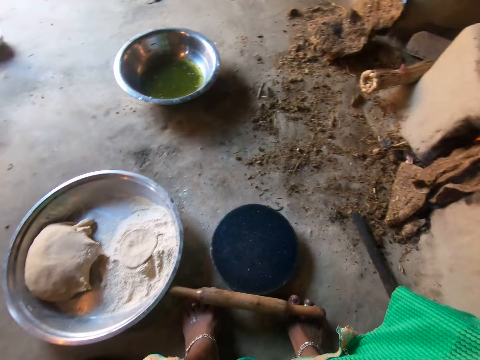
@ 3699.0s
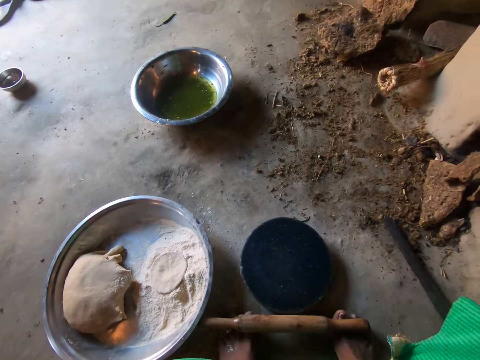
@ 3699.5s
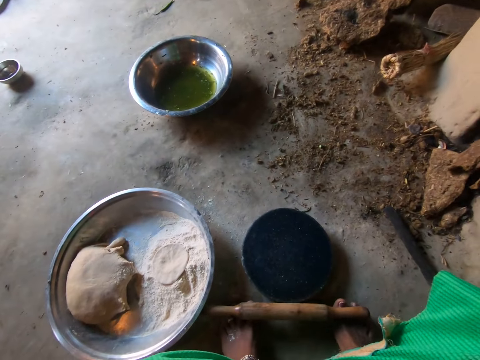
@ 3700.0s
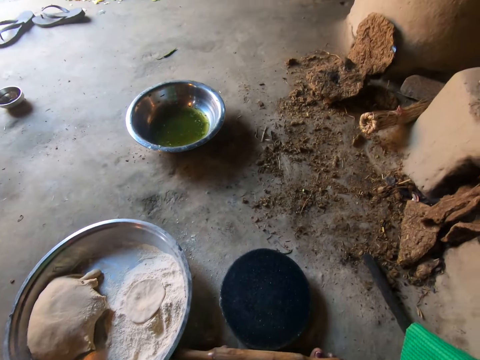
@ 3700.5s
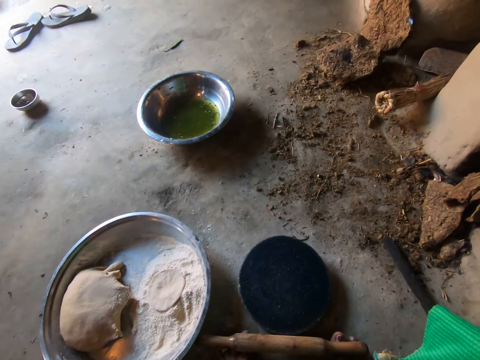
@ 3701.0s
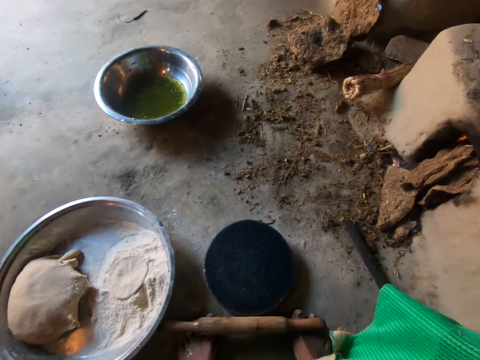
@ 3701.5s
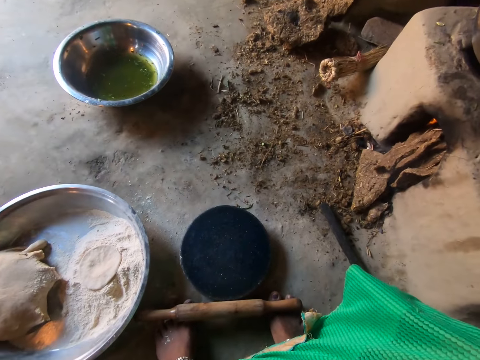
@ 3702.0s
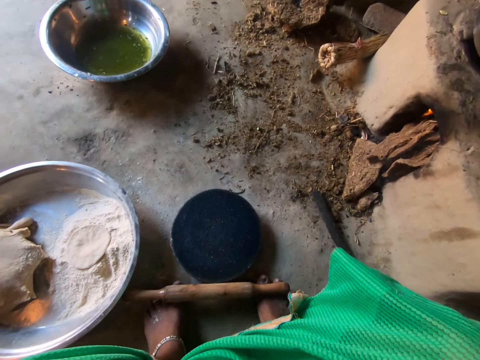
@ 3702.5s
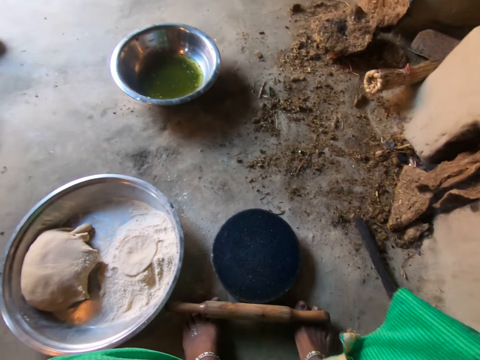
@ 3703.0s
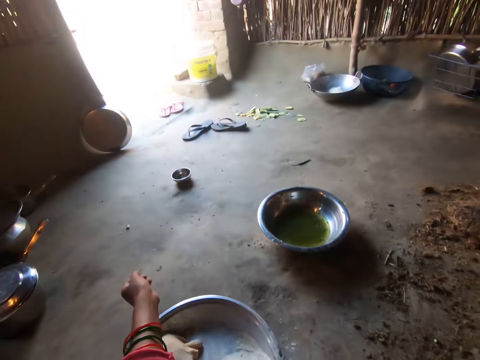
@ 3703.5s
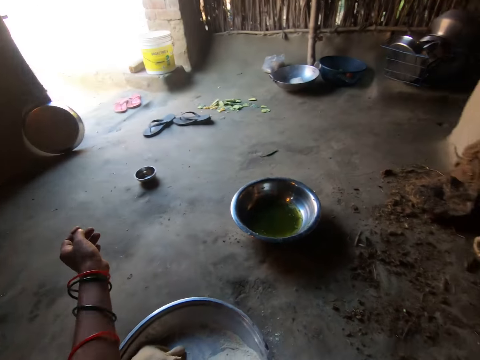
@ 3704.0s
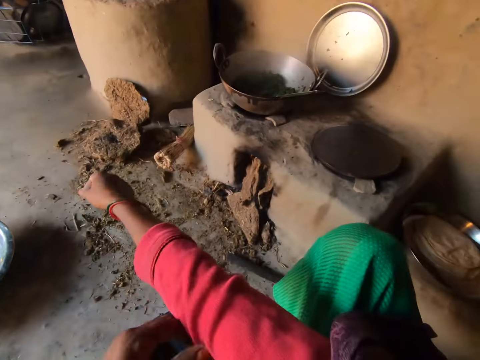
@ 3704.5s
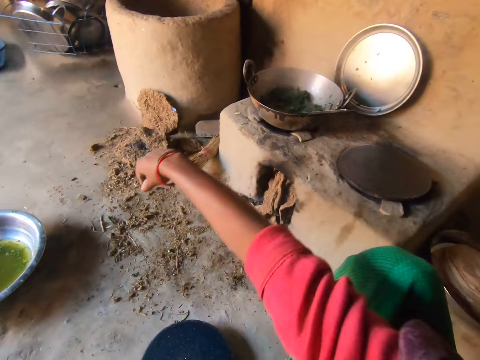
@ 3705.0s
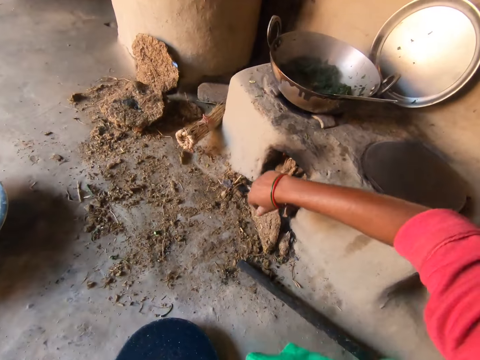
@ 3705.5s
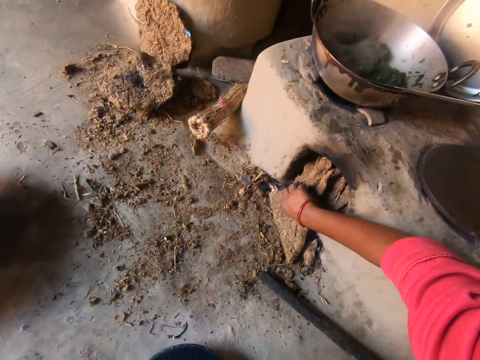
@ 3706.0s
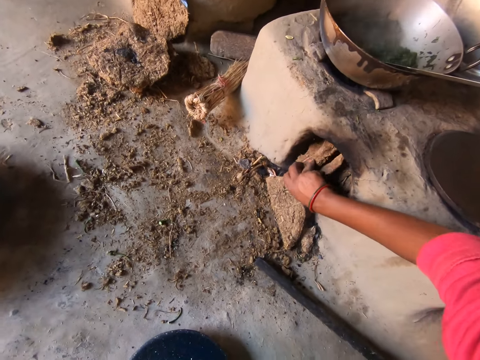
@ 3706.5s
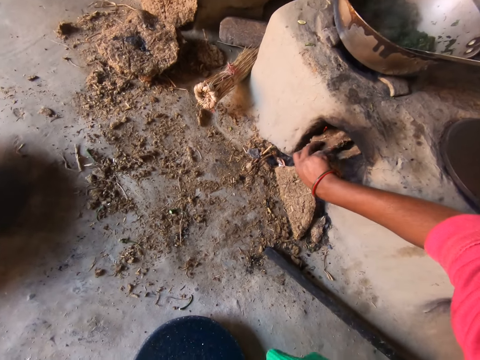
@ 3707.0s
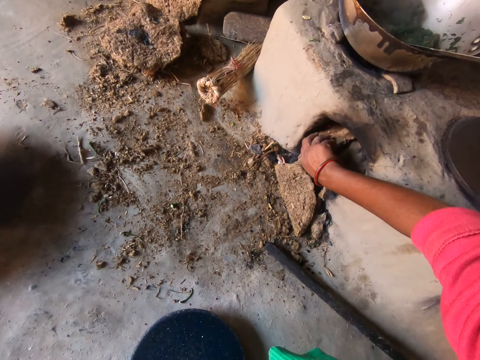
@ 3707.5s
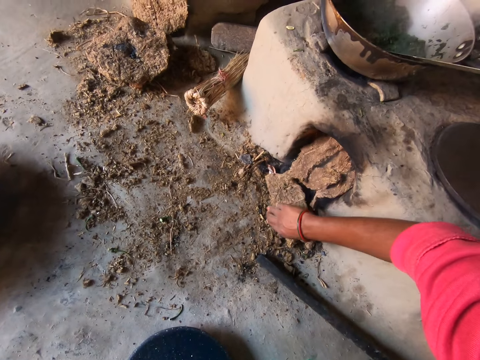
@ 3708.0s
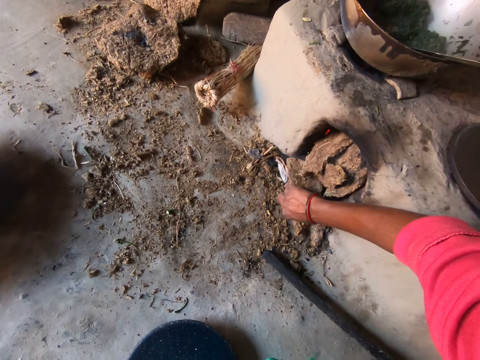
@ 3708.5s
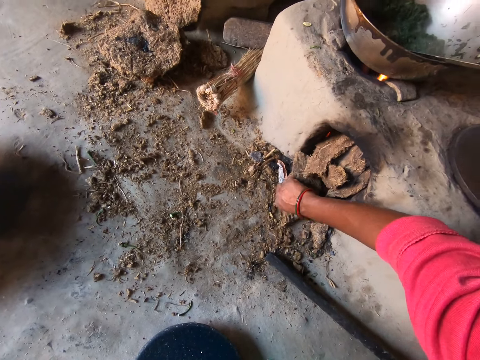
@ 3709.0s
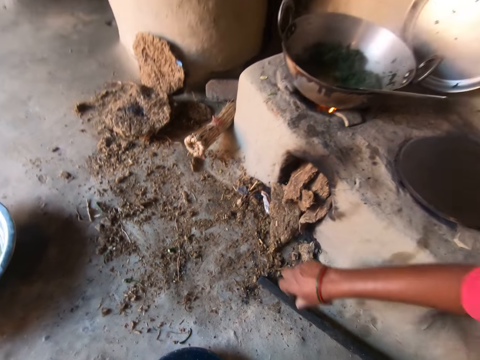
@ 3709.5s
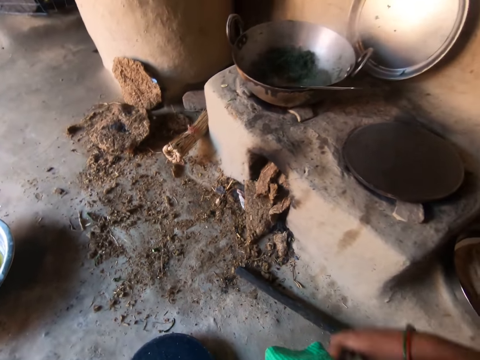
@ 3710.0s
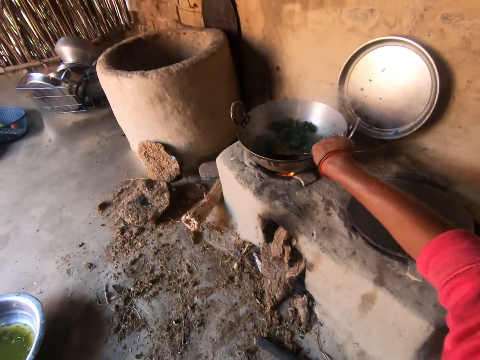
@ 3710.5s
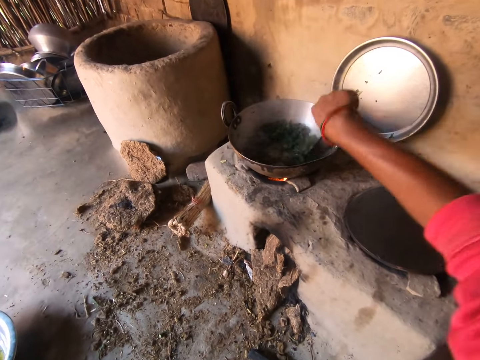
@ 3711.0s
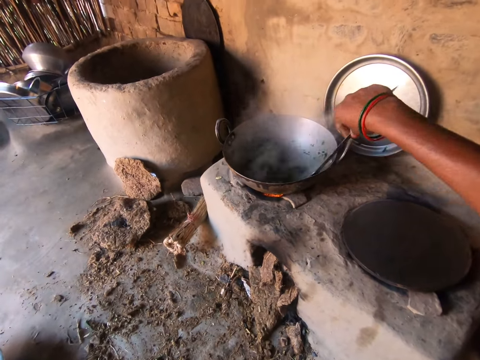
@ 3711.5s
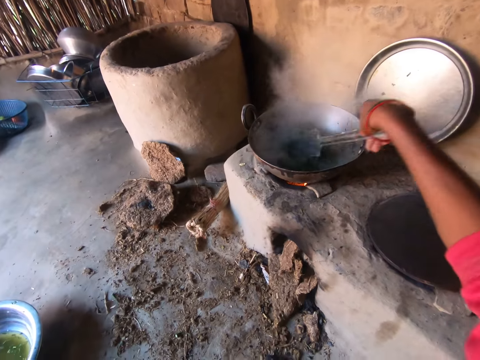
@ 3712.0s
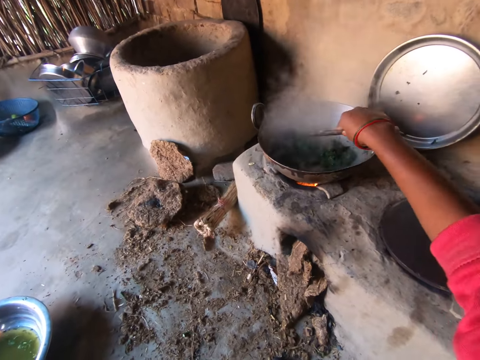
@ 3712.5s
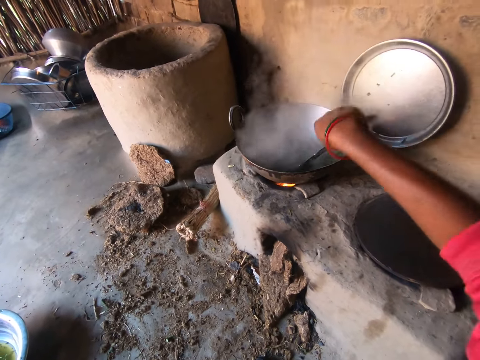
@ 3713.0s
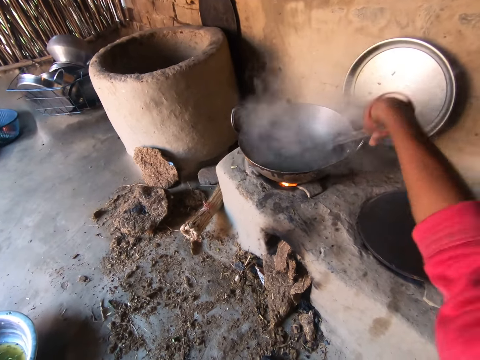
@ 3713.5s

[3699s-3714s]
The camera wearer raises her right hand. She lowers both hands. She folds the hand sleeves. She pulls up her dress with her left hand. She pushes firewood in the stove. She adjusts cow dung by the fireplace with her right hand. She grabs the spoon in the pot with her right hand. She stirs the food in the pot with the spoon.

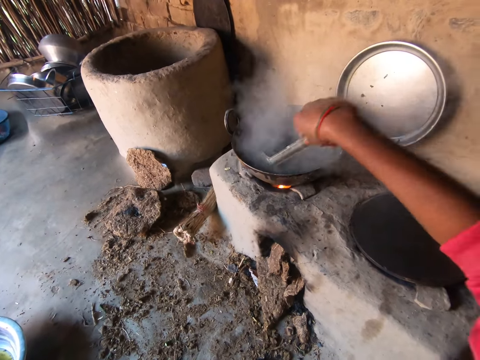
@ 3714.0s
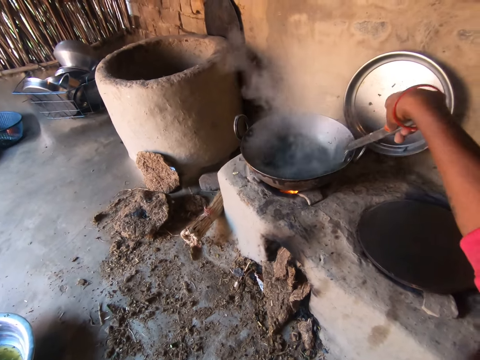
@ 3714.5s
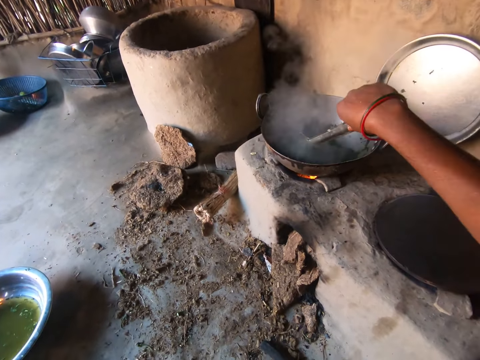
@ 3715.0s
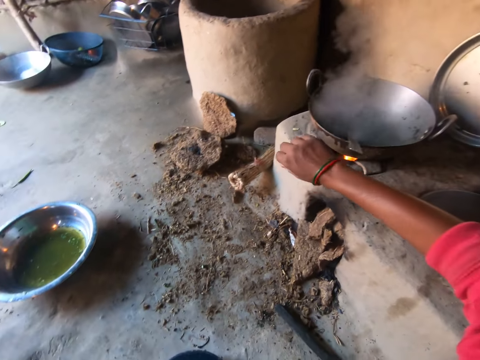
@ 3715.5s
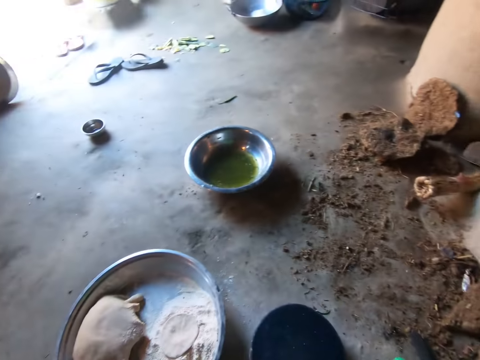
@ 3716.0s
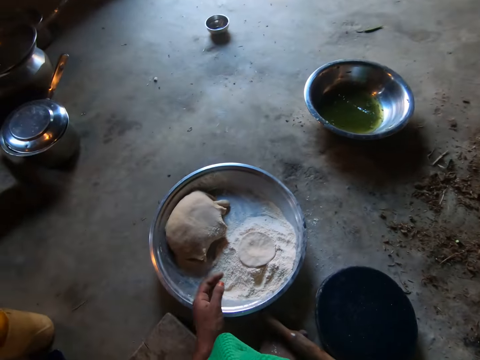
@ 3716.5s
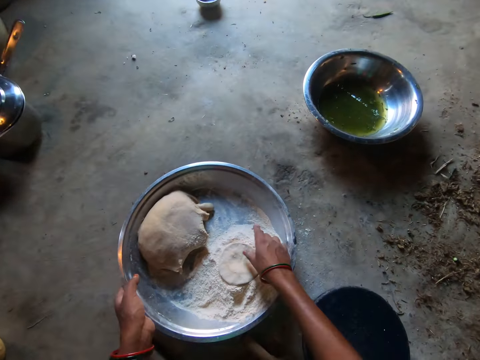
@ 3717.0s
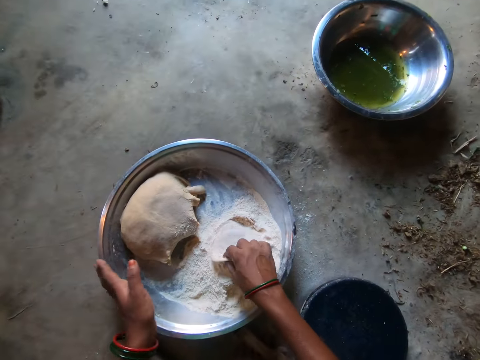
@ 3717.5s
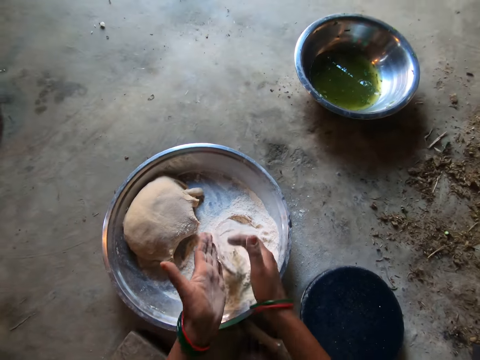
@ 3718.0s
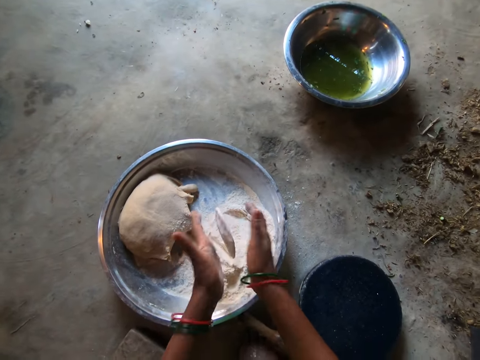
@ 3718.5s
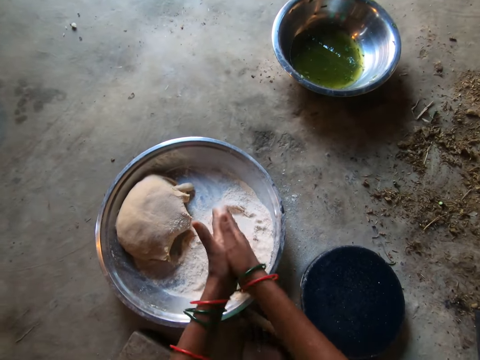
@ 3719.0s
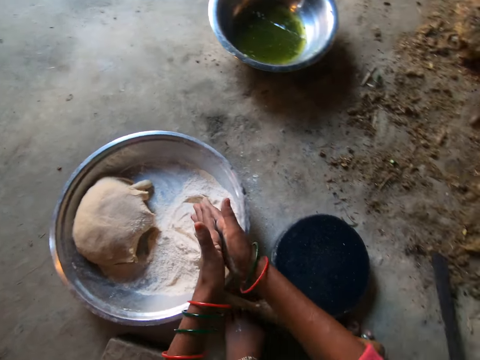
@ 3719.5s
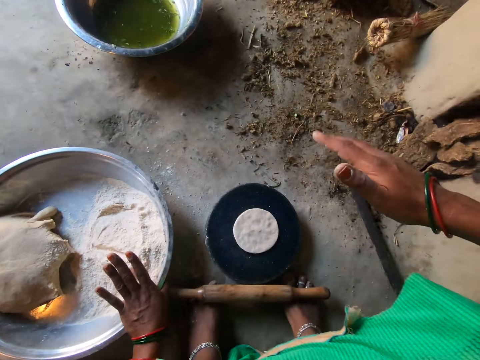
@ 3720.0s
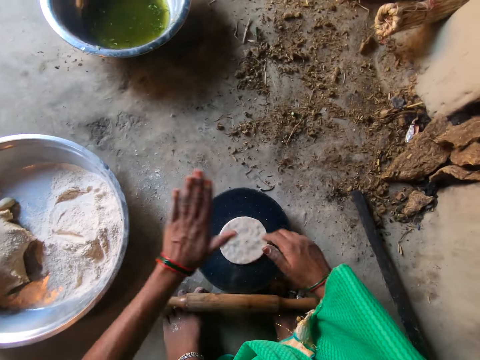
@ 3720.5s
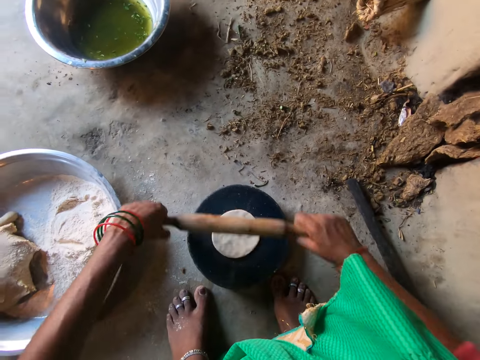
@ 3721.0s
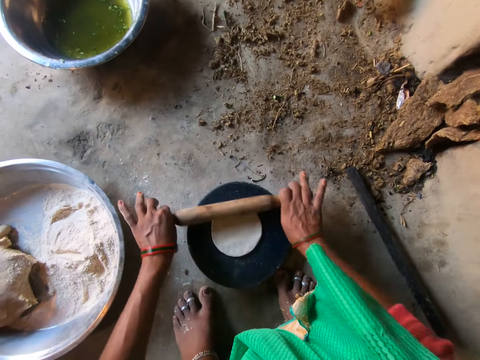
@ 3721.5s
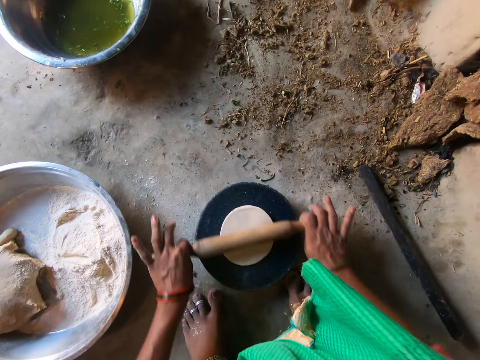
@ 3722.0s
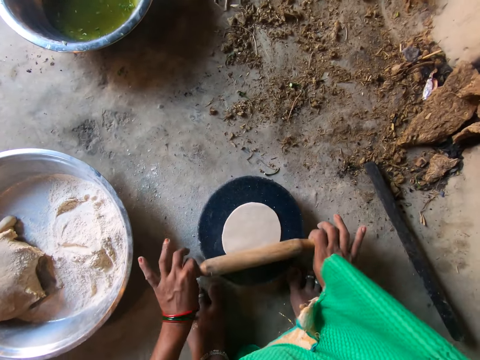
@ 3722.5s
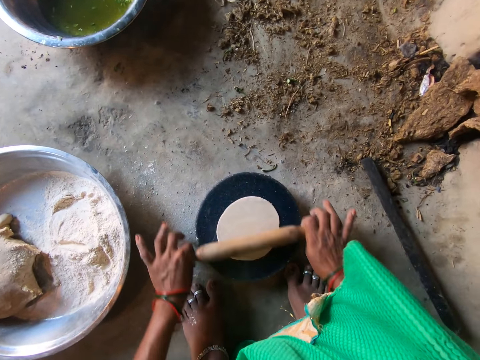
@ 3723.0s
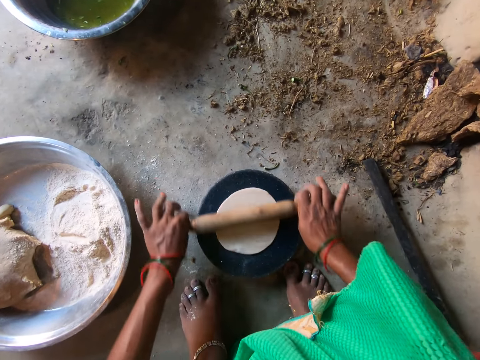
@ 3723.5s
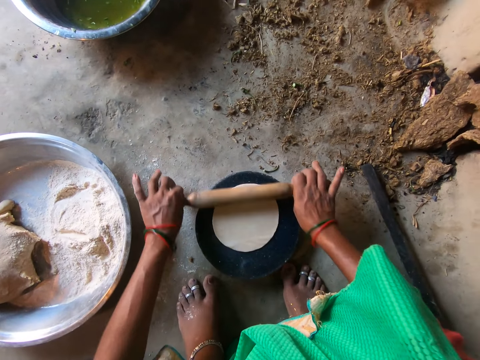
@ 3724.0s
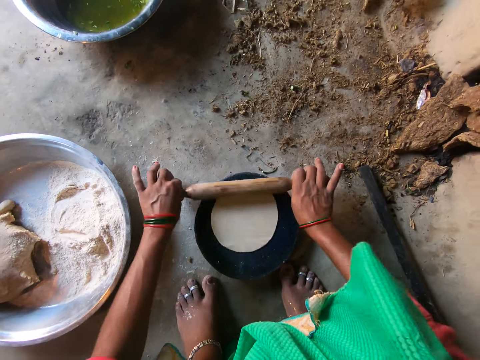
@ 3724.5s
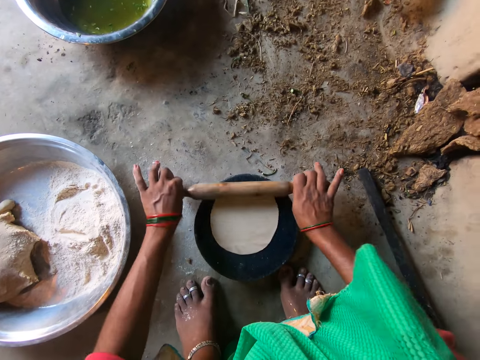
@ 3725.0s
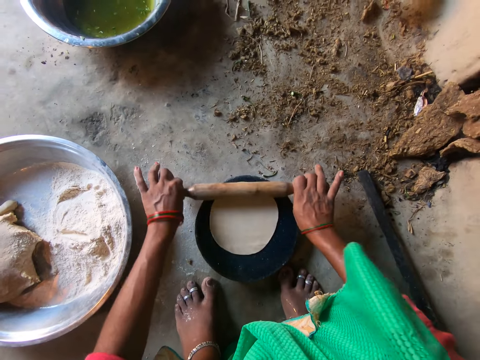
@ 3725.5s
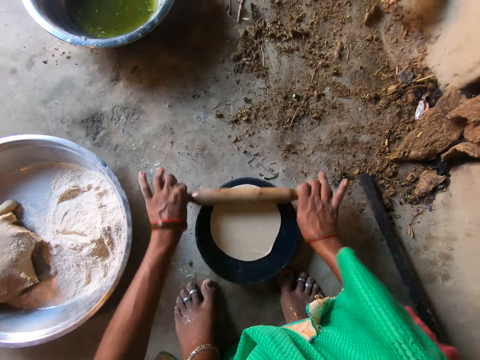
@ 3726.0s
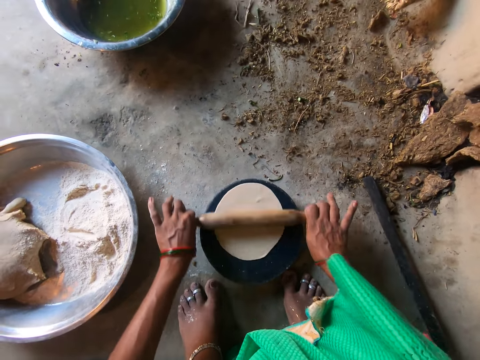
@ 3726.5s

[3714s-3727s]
The camera wearer removes her hand from the spoon. She picks up the dough from the basin with her right hand. She kneads the dough with both hands. She drops the dough on the plate with her right hand. She picks up the rolling pin from the floor with her right hand. She rolls the dough with the rolling pin with both hands.
